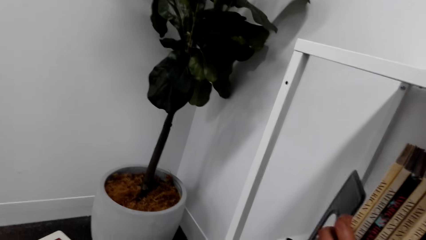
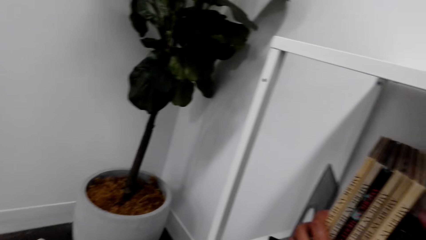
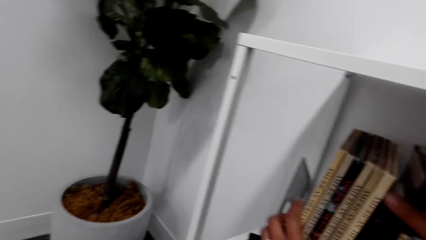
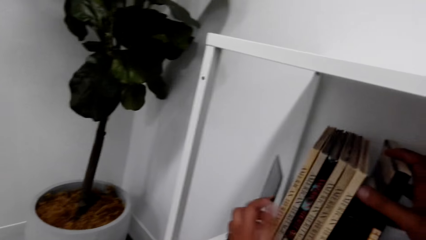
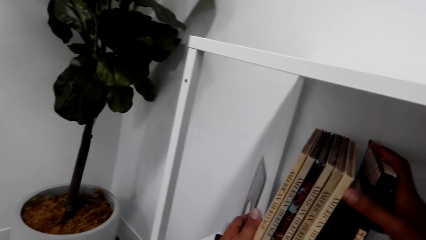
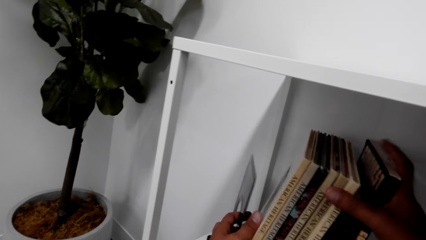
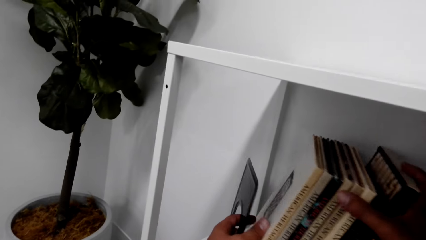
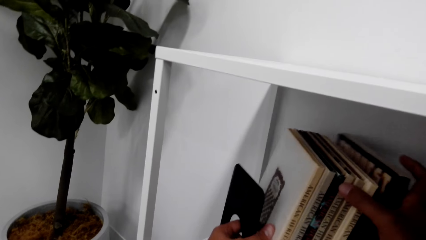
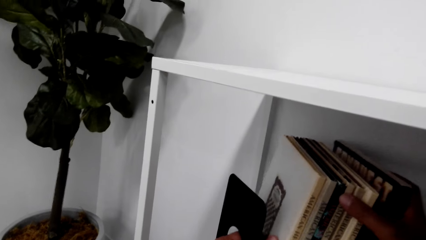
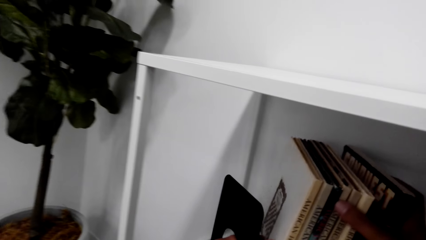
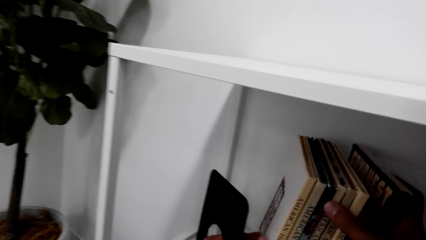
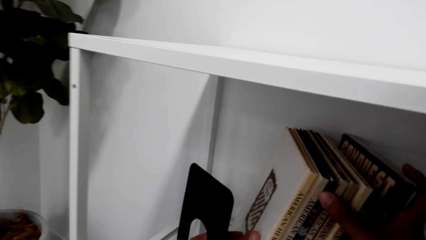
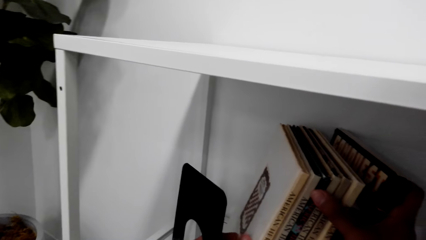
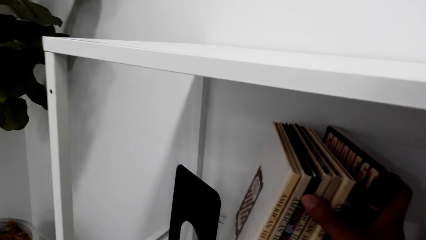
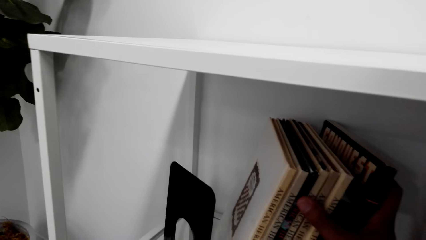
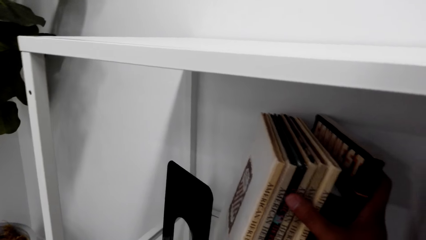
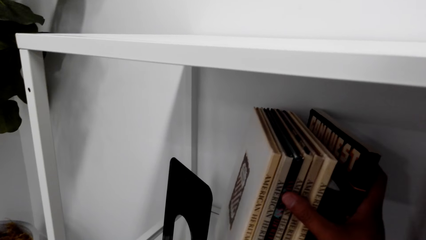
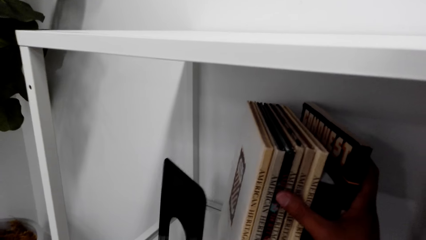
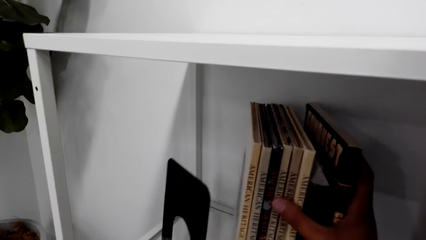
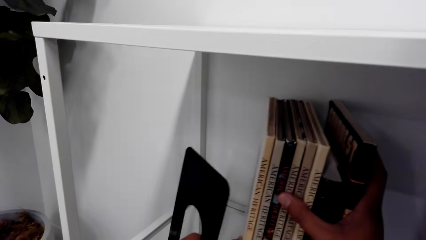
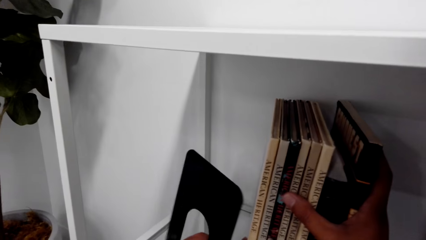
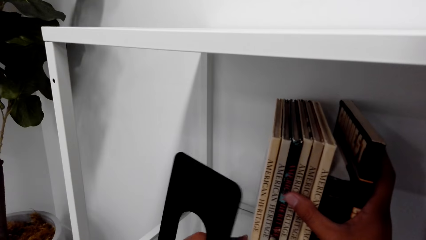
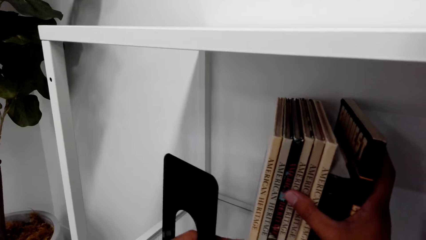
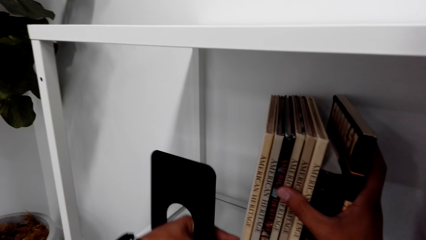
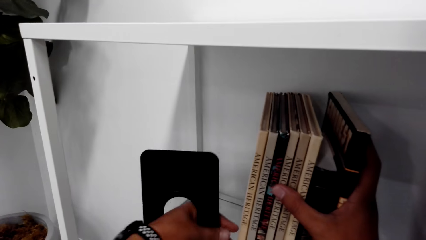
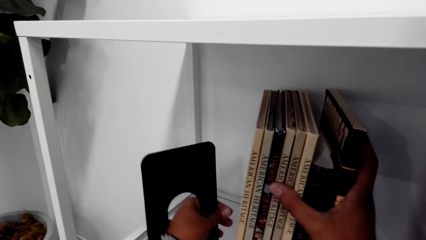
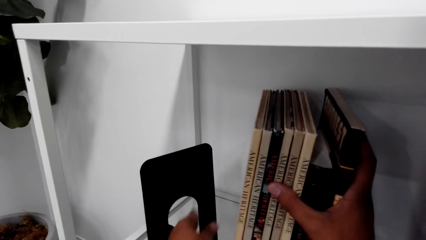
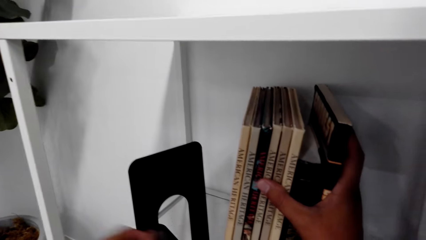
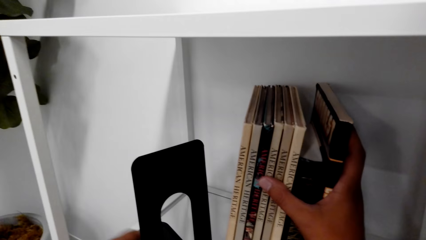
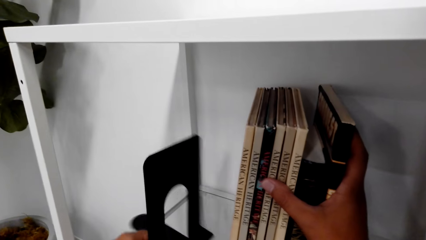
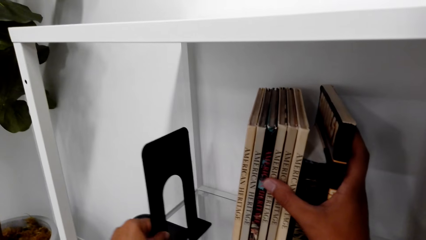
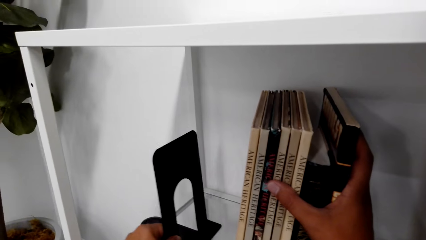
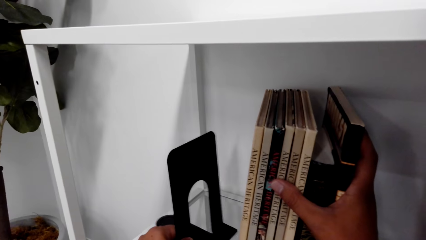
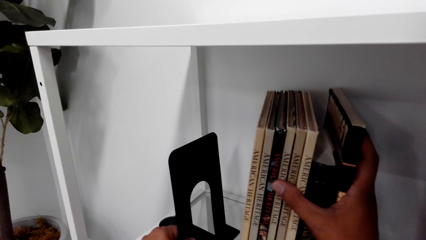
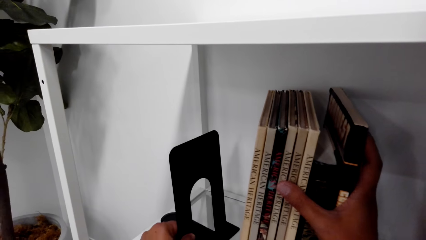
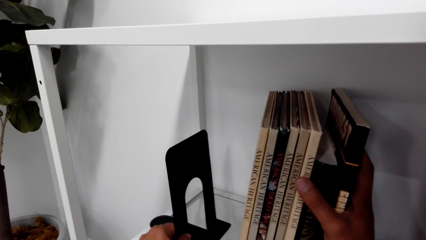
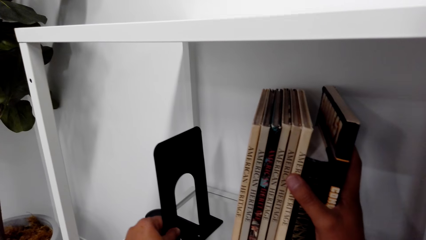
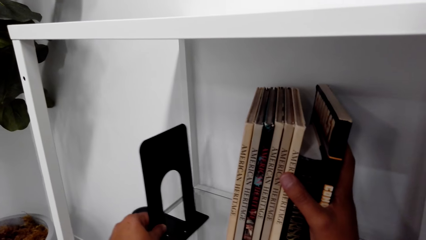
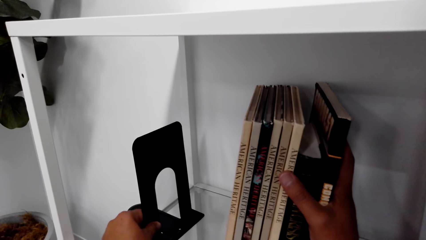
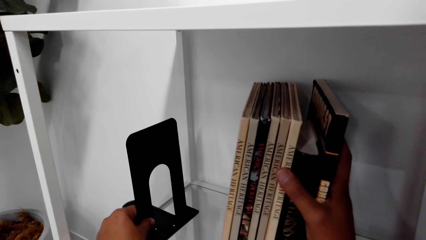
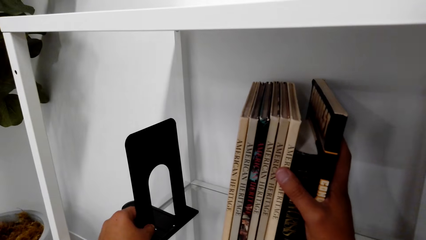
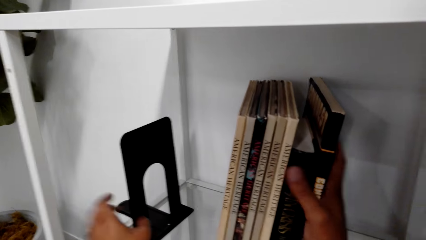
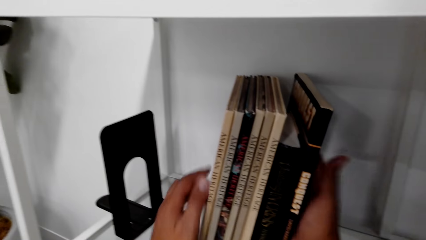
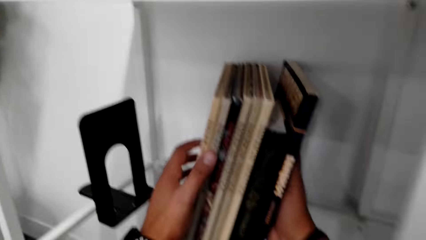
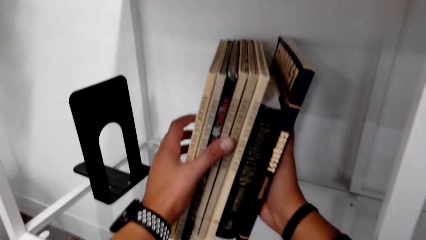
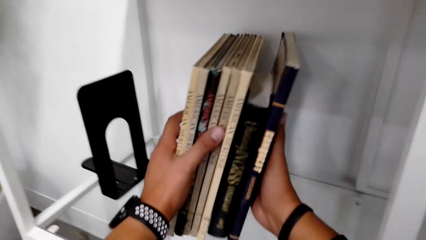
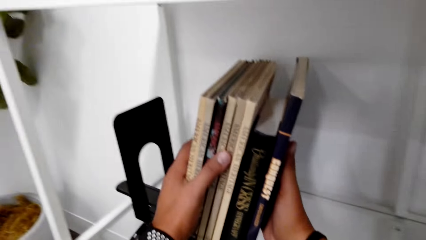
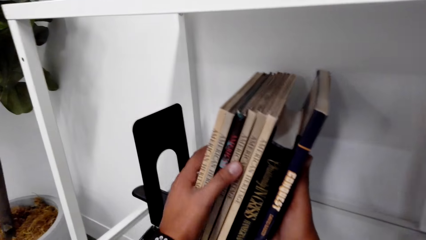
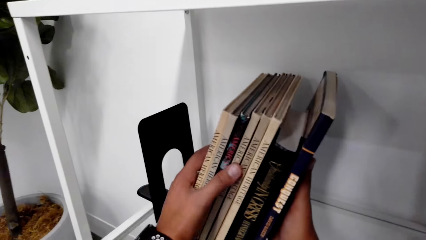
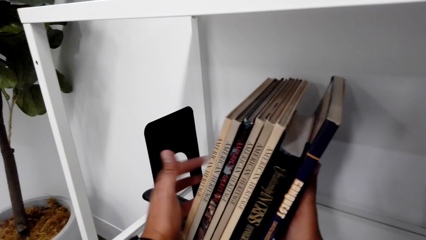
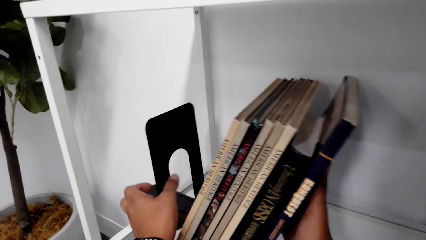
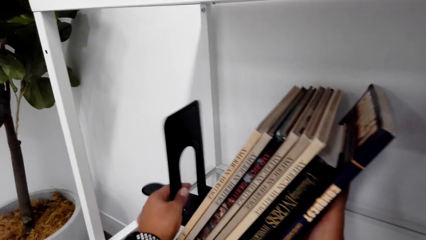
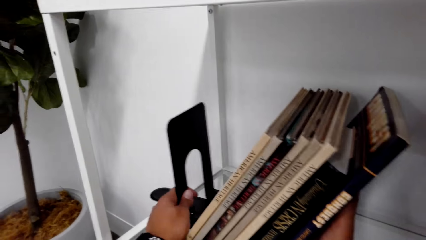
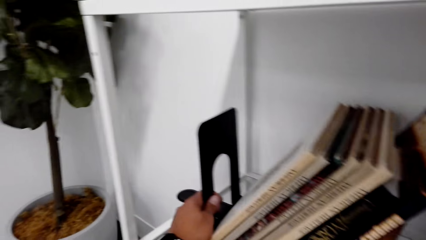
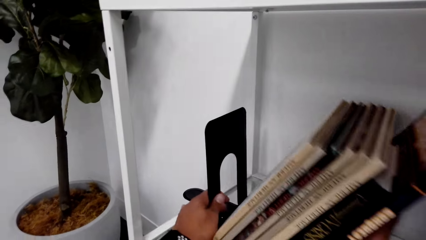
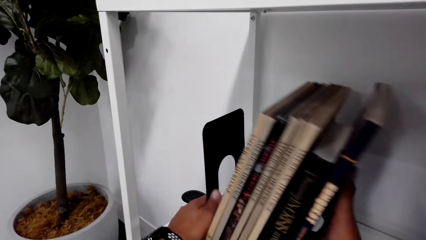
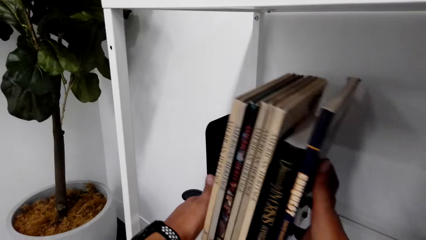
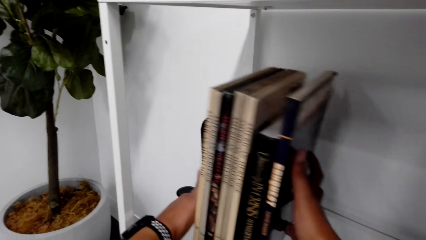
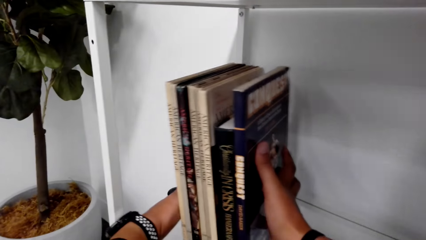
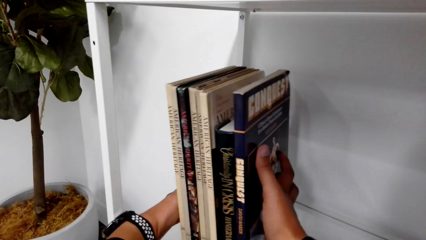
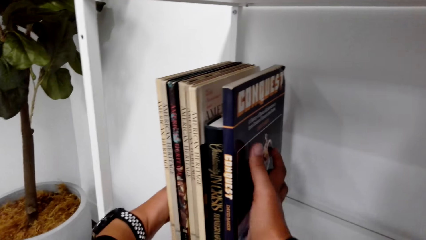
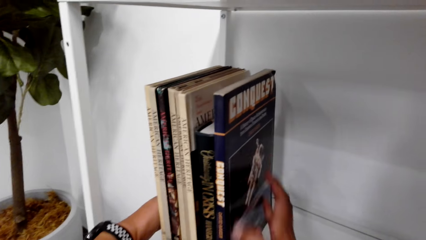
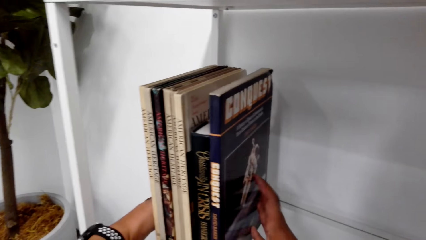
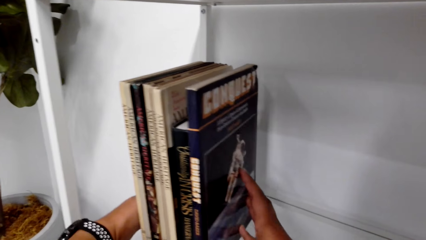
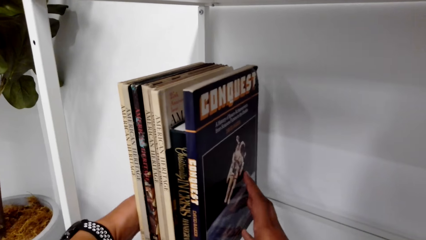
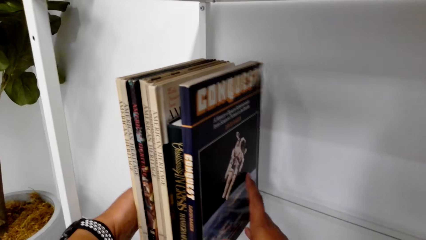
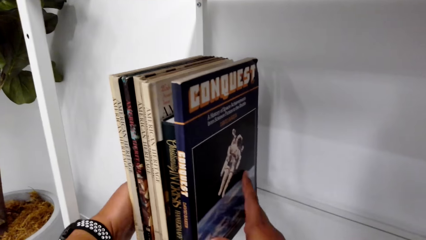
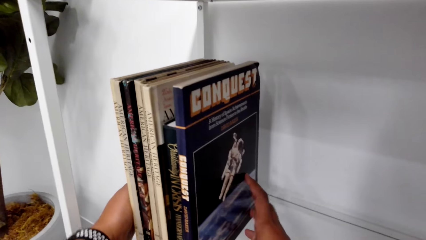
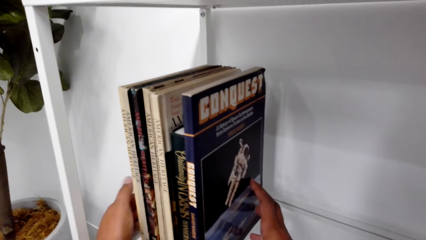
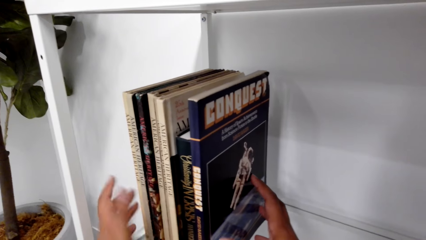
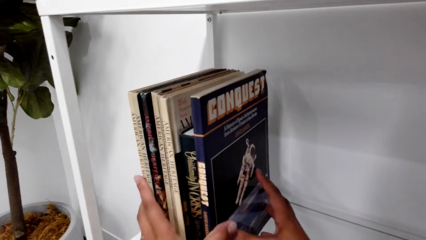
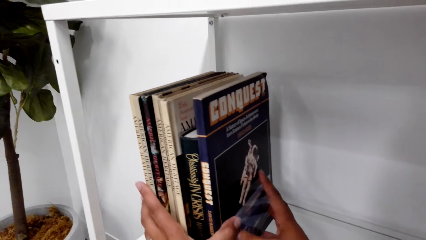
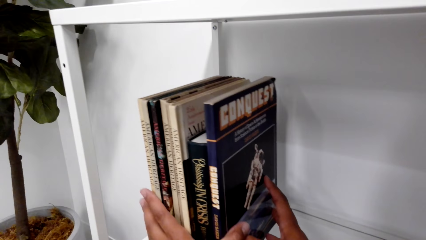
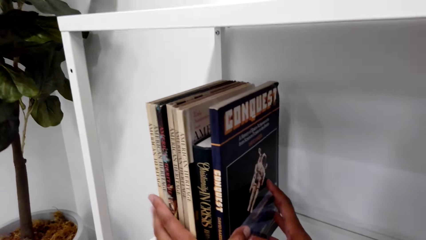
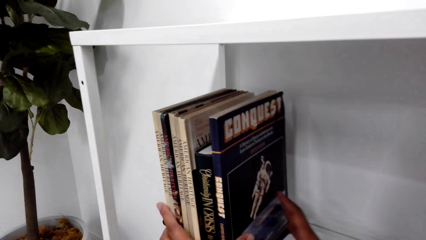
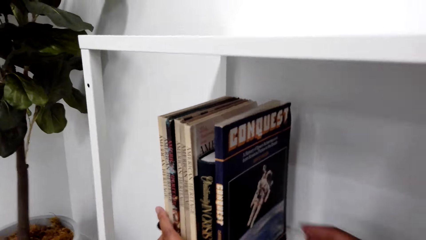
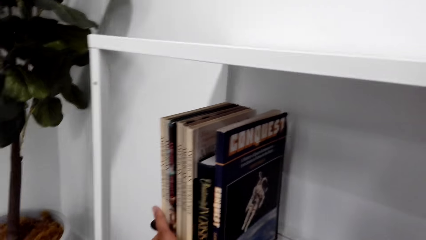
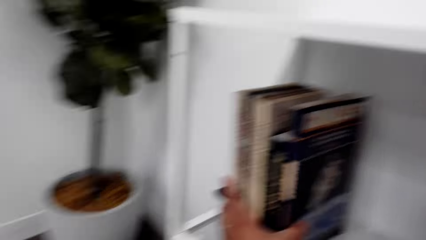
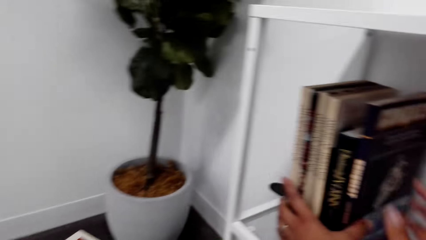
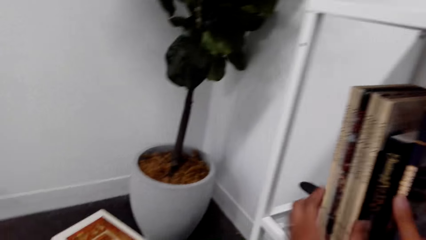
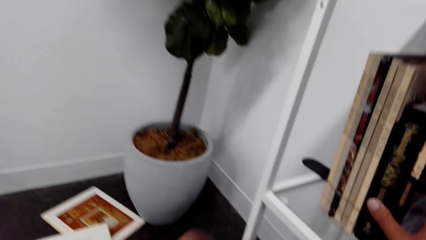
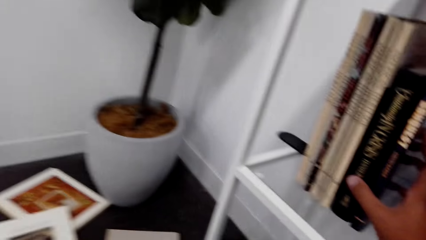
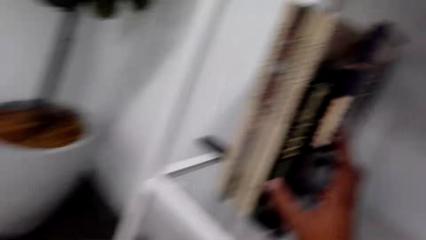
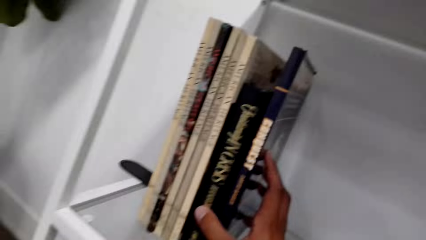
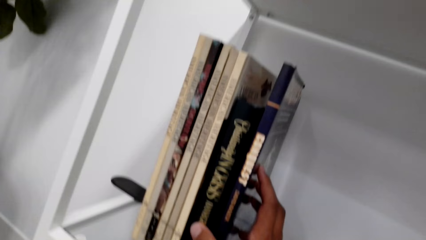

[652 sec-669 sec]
The camera wearer moves a book holder on the shelf. They move books on the shelf. They hold the book holder on the shelf. They put books on the book holder. They look around the room.
